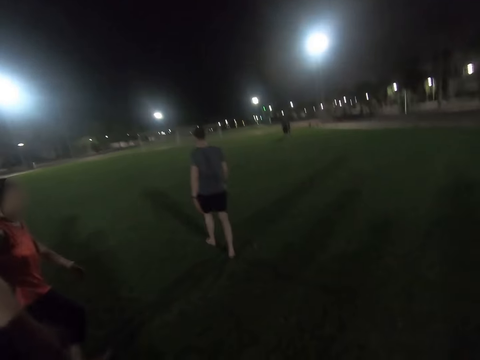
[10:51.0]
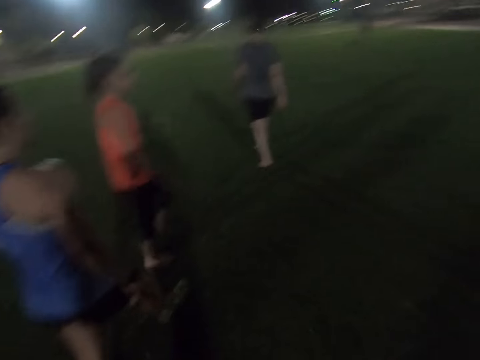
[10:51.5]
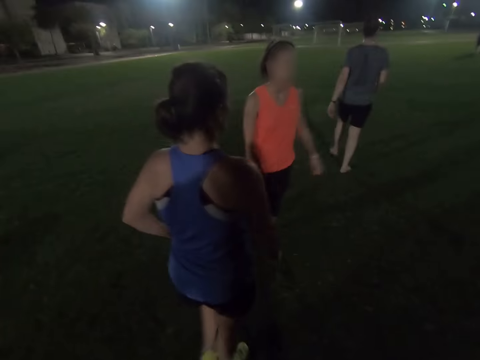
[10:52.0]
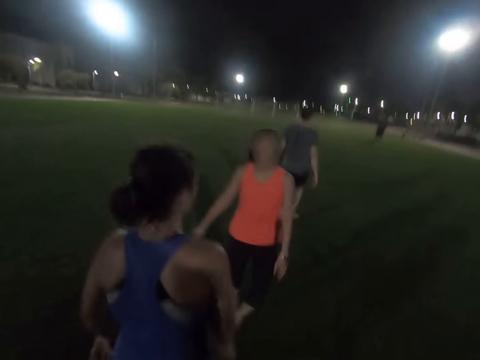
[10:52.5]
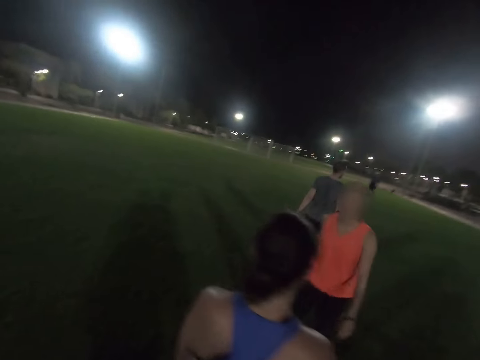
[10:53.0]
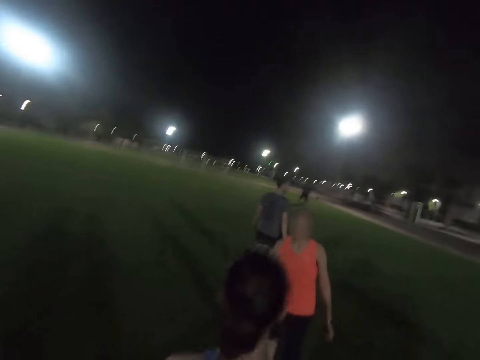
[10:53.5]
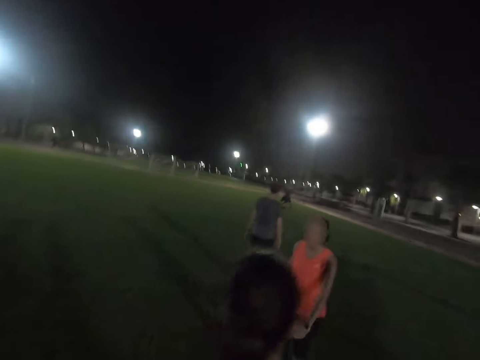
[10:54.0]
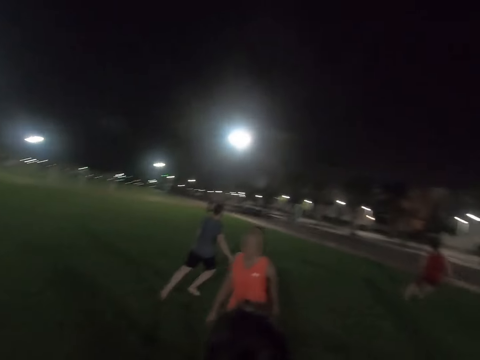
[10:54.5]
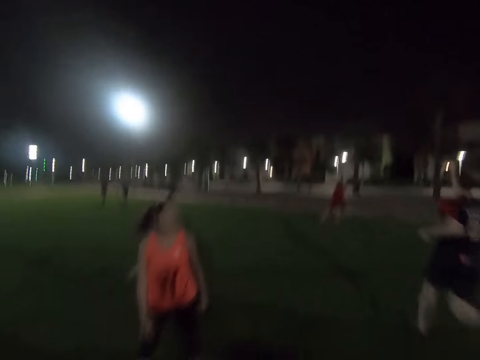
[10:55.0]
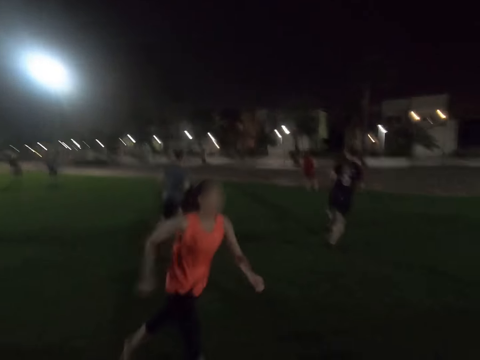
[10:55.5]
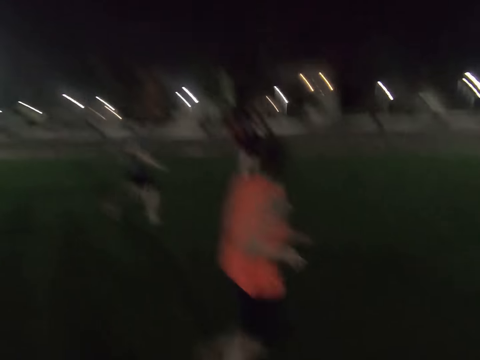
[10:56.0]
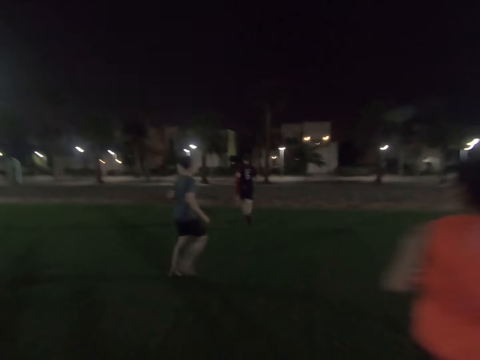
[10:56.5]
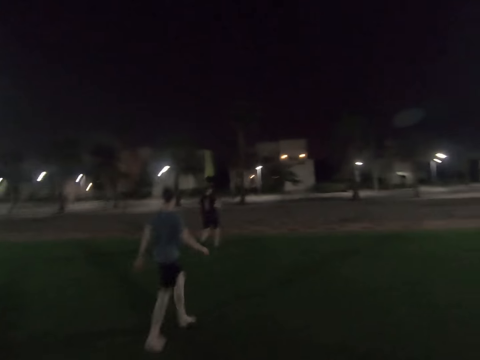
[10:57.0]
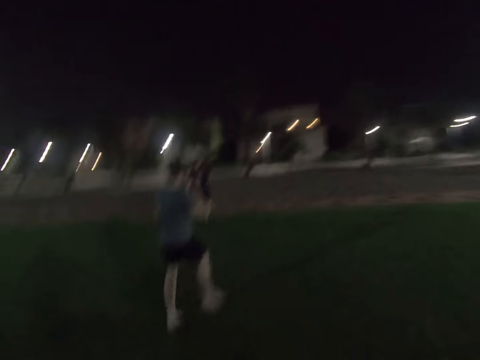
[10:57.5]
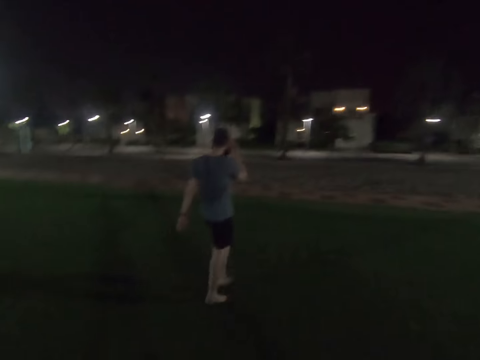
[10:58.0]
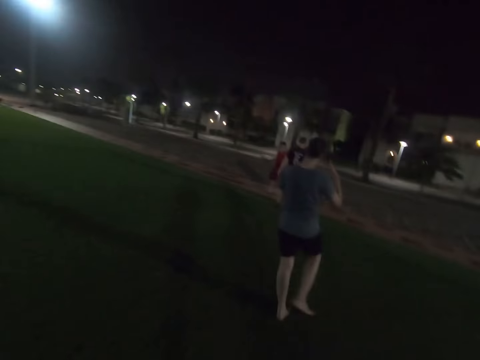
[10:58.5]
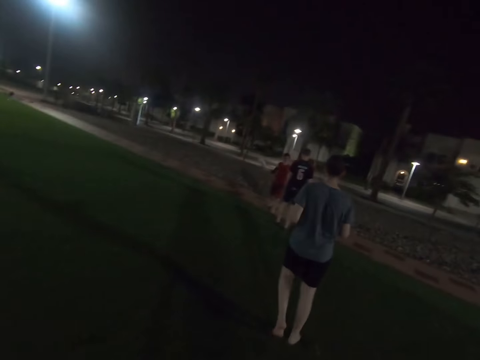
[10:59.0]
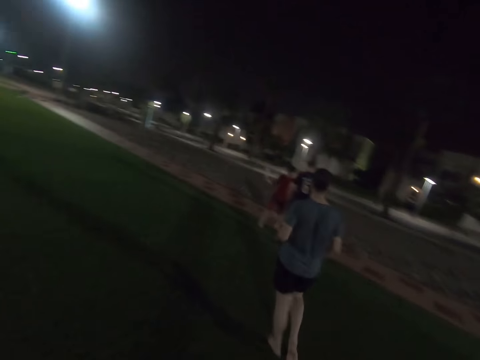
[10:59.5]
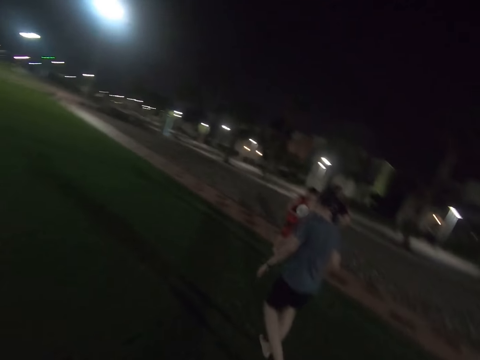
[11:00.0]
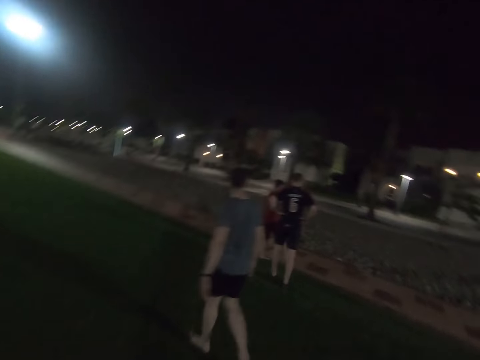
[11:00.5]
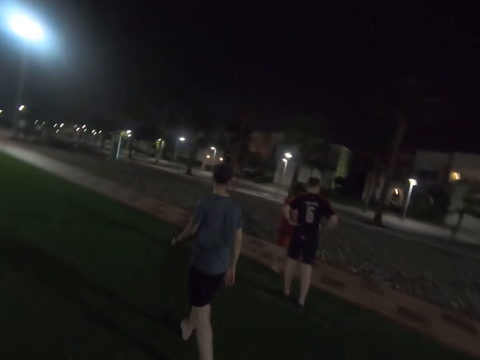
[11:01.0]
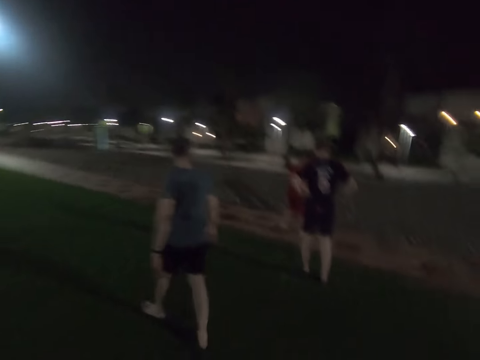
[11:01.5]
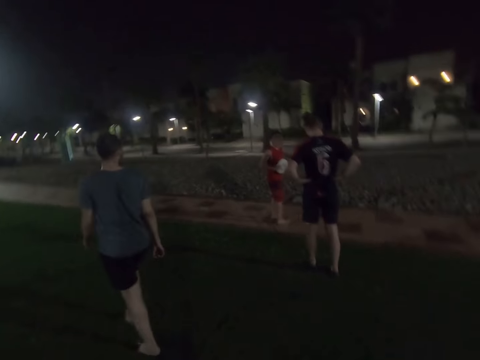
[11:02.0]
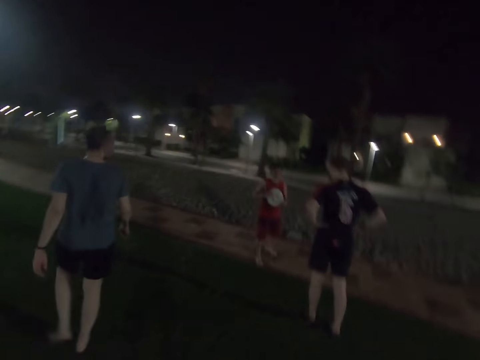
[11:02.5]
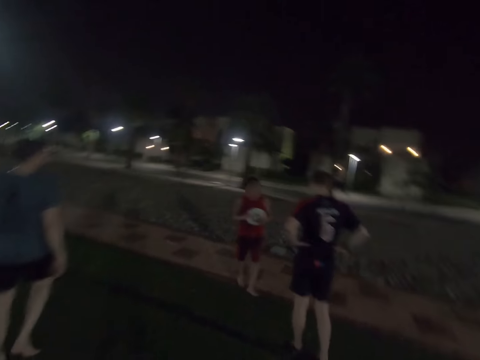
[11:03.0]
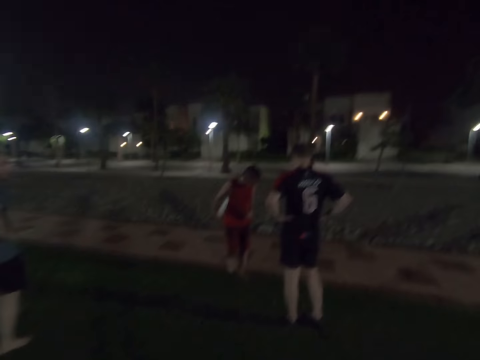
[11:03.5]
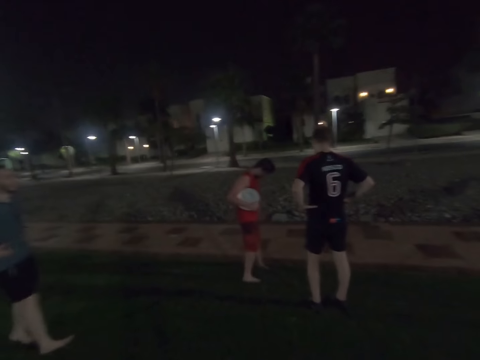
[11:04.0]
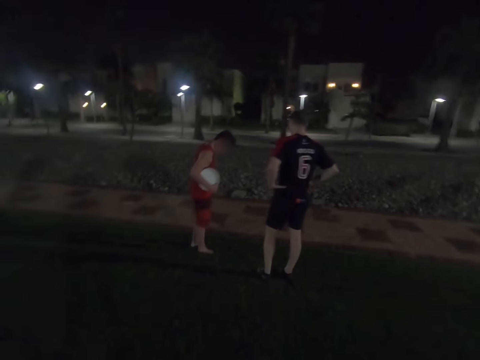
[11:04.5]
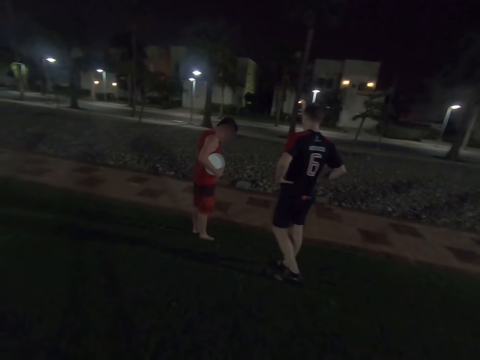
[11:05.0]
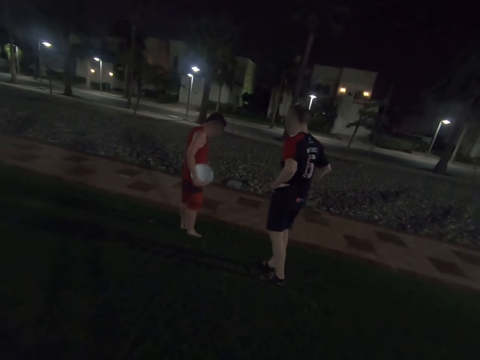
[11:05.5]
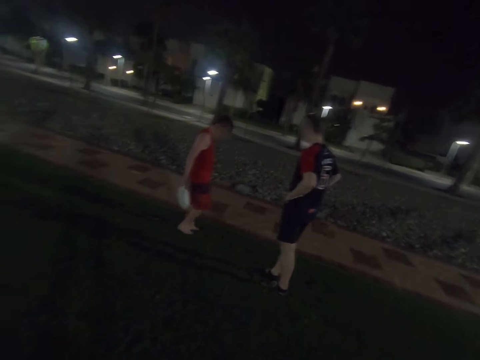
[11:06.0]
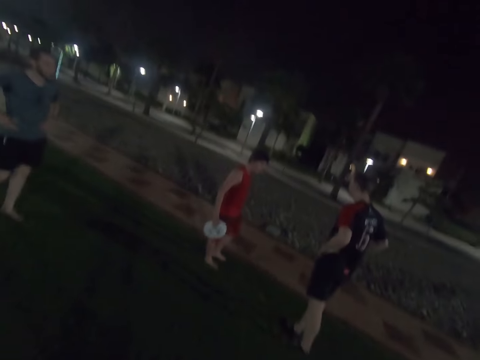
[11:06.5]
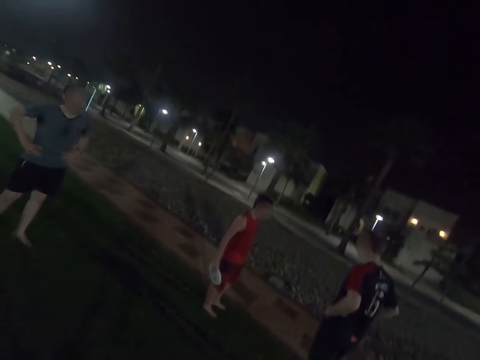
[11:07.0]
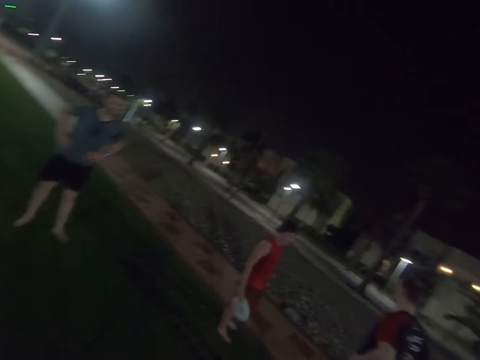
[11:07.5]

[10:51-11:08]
A lady runs around the field. Another lady runs around the field. A man runs around the field. Another man holds the frisbee. A third man stands in the field. A fourth man stands in the field.

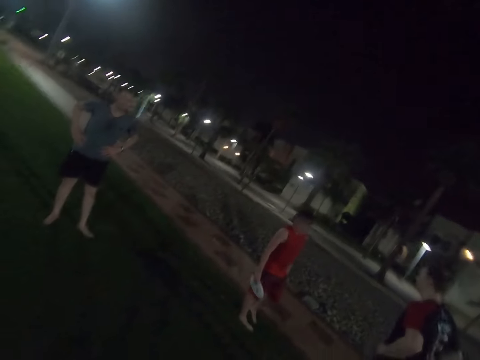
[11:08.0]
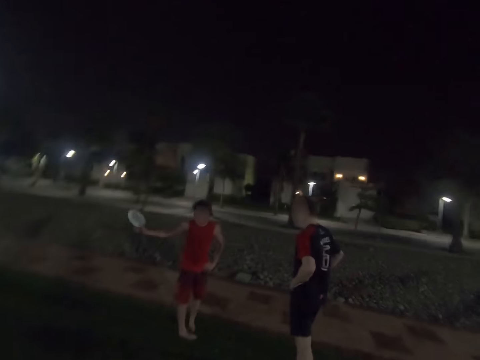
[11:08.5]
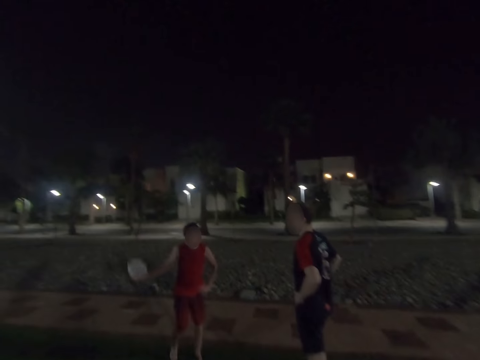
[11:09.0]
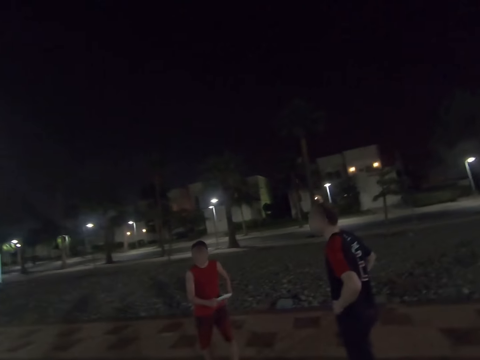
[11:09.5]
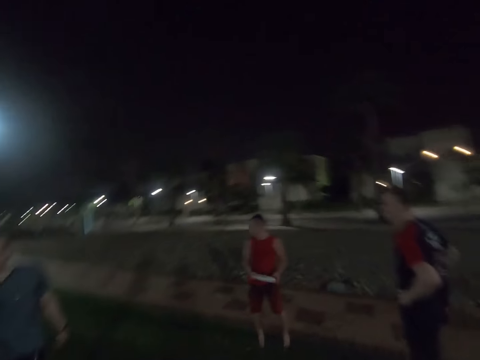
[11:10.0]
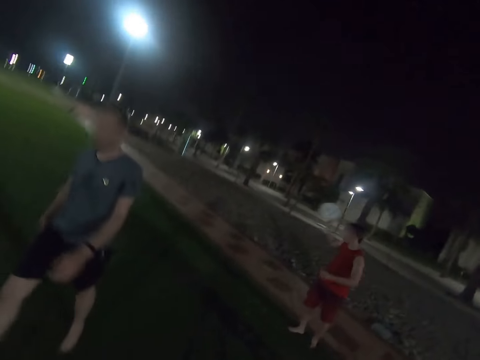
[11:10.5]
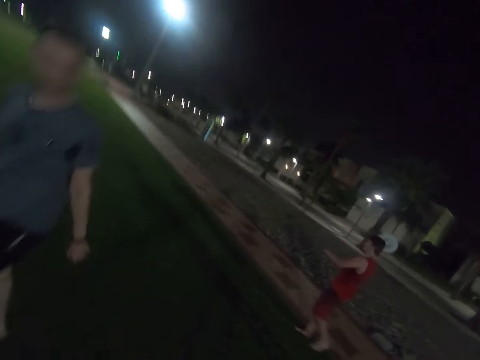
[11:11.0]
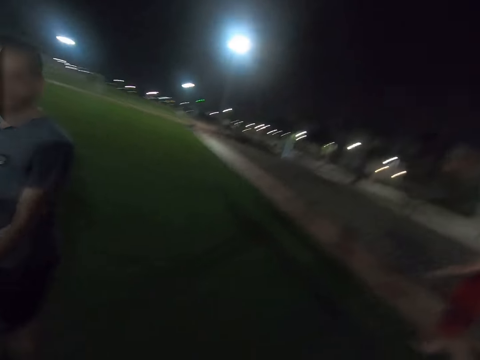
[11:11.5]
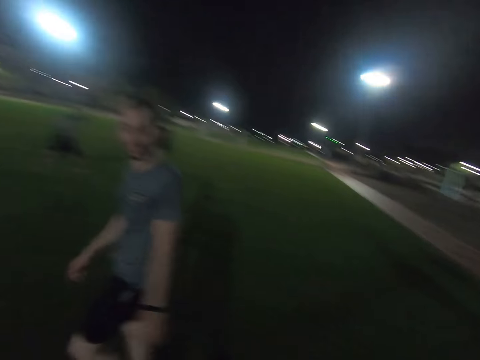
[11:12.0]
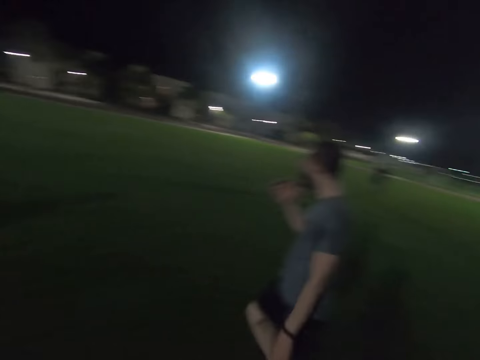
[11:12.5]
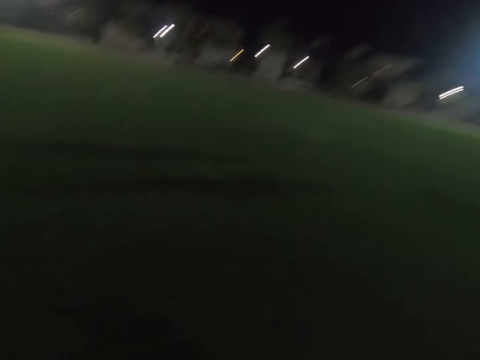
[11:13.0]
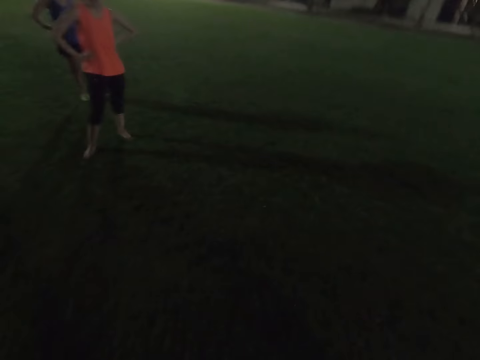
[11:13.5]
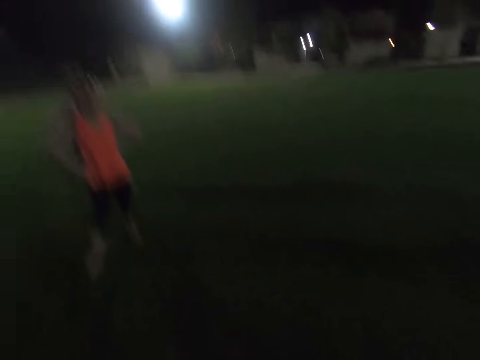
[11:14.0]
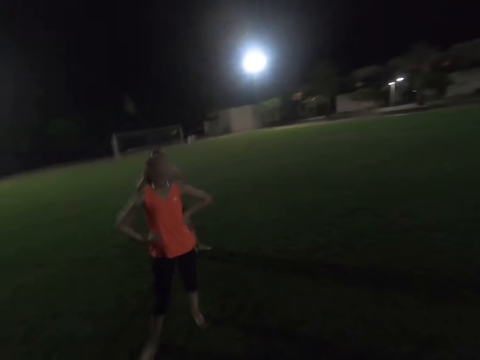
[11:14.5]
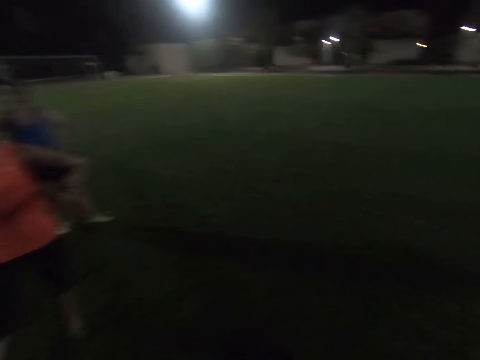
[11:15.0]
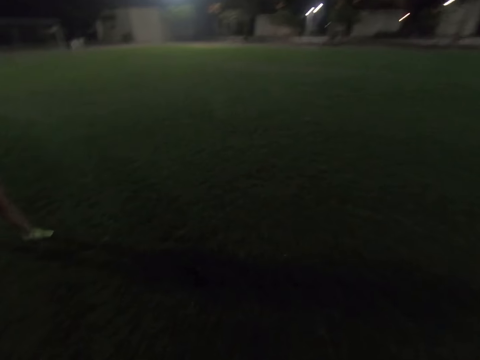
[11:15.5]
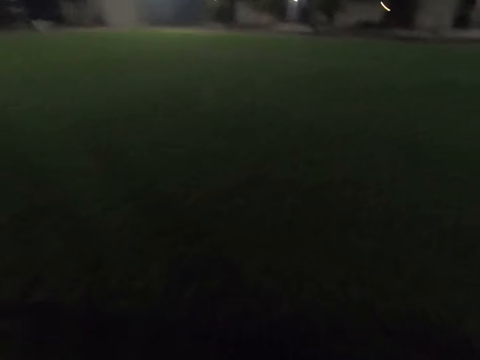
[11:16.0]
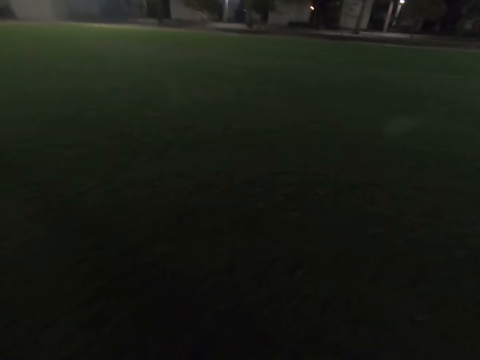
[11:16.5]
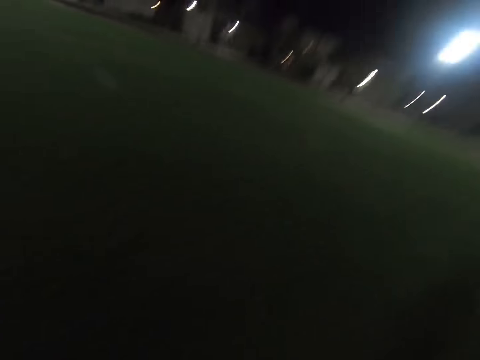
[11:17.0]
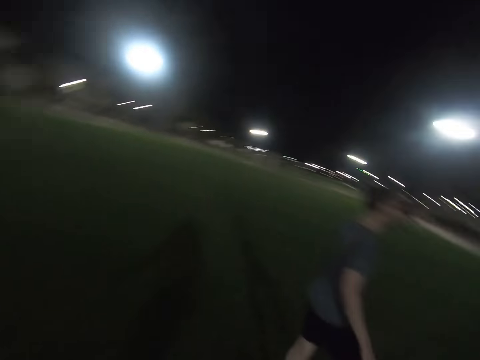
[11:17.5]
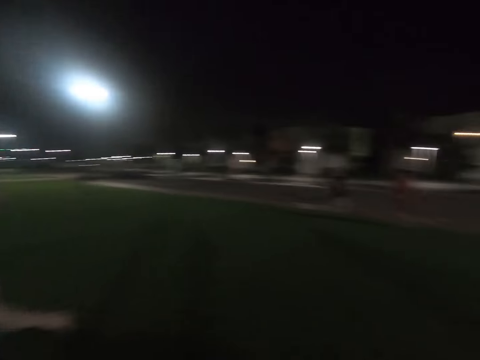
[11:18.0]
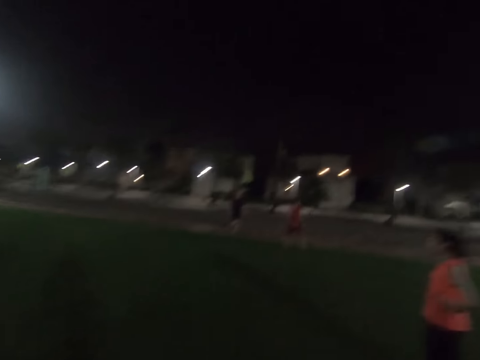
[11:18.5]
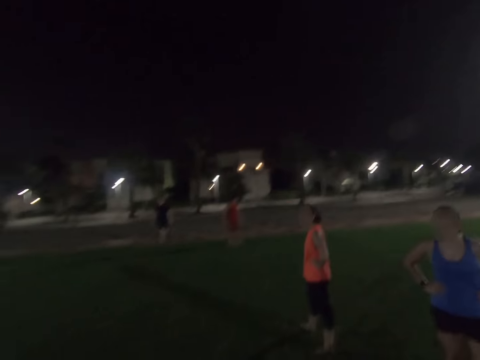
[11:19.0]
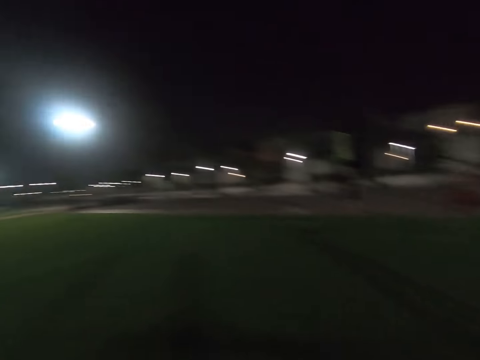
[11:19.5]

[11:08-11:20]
A man raises the frisbee disc. Another man walks around the field. A lady stands in the field. Another lady stands in the field. The other man walks around the field.
